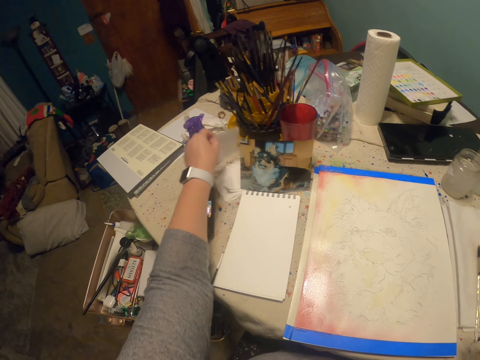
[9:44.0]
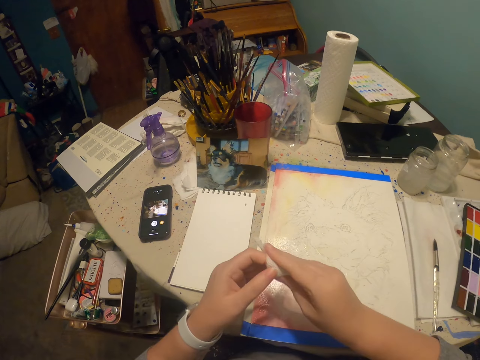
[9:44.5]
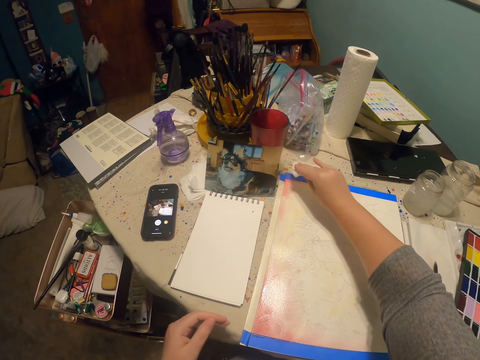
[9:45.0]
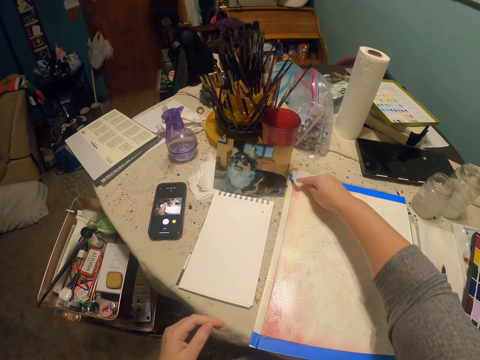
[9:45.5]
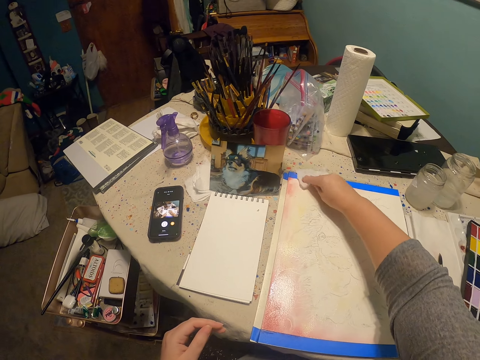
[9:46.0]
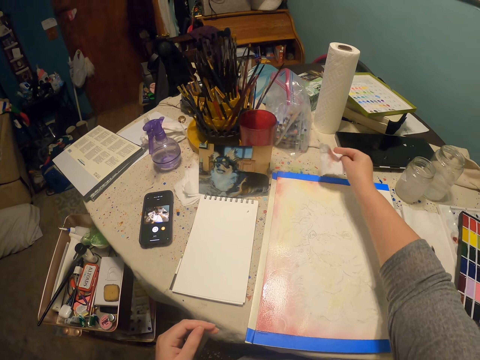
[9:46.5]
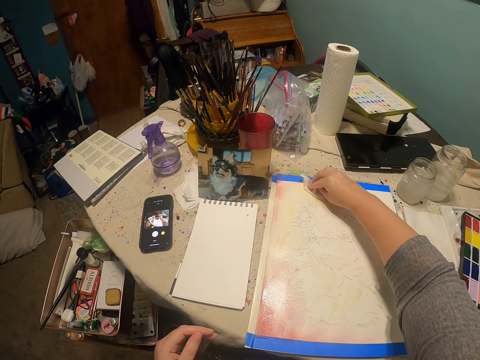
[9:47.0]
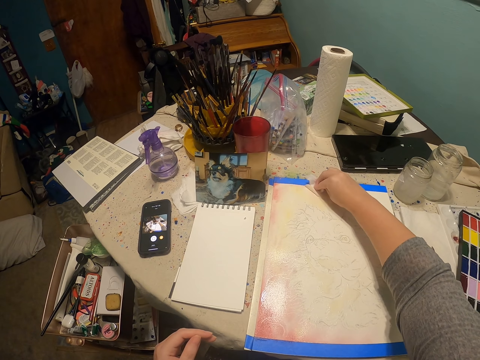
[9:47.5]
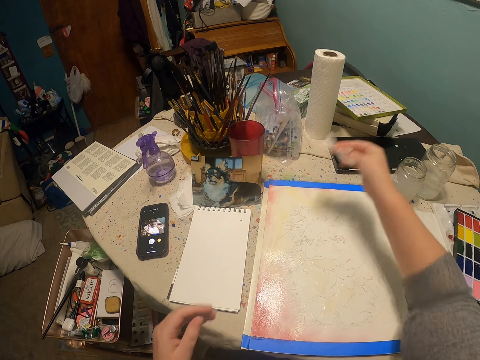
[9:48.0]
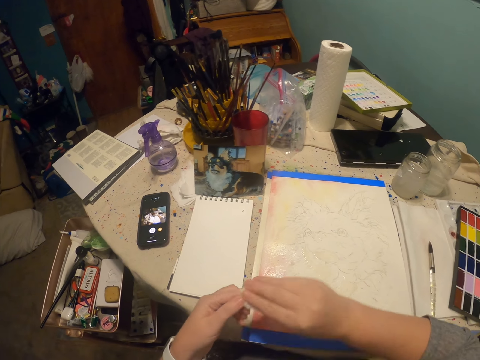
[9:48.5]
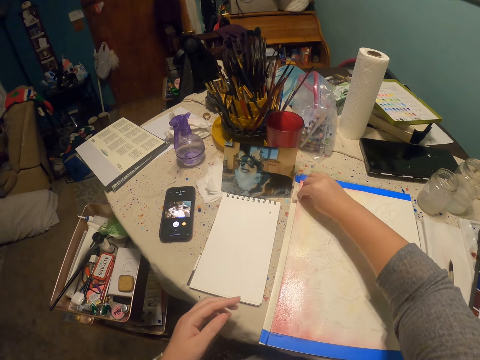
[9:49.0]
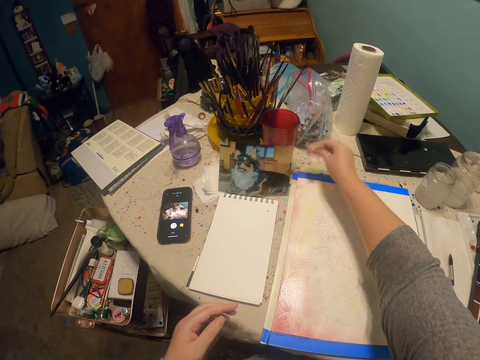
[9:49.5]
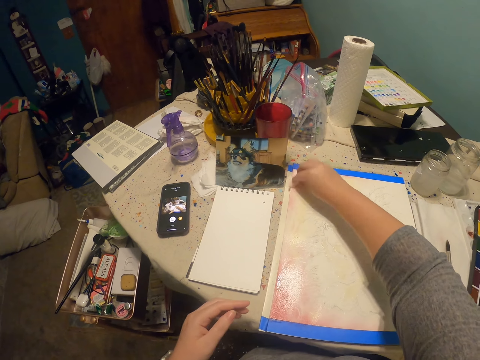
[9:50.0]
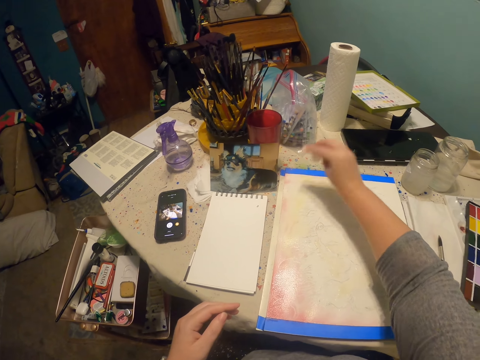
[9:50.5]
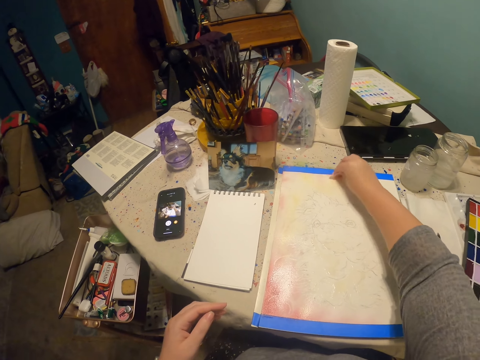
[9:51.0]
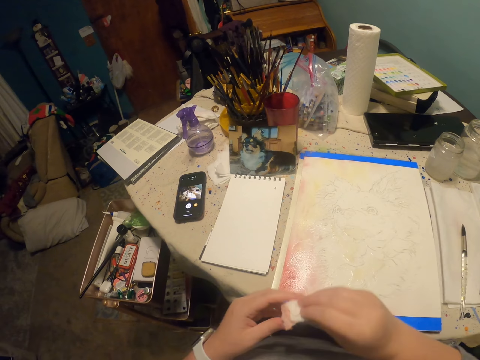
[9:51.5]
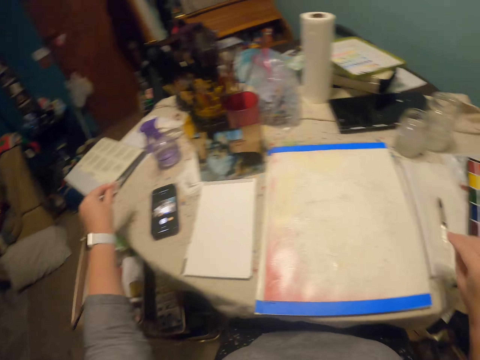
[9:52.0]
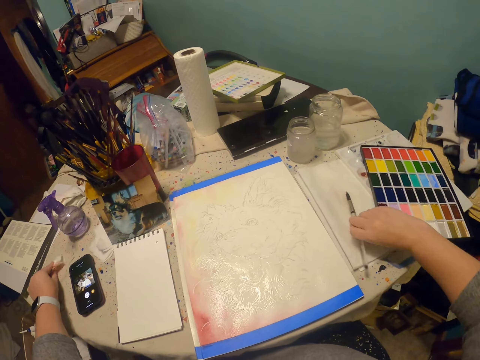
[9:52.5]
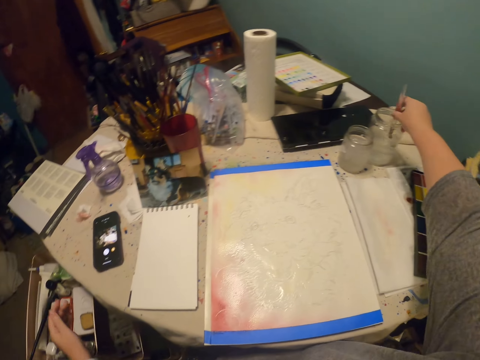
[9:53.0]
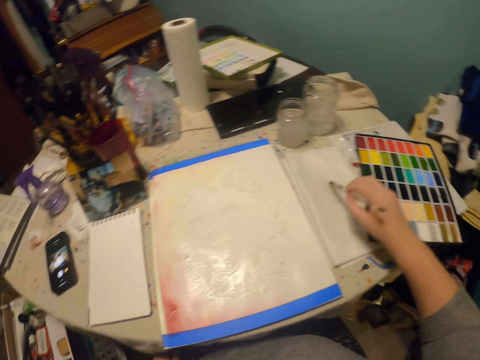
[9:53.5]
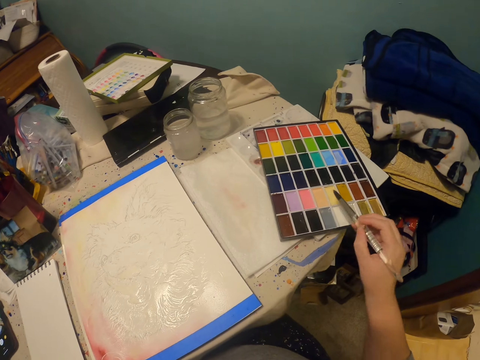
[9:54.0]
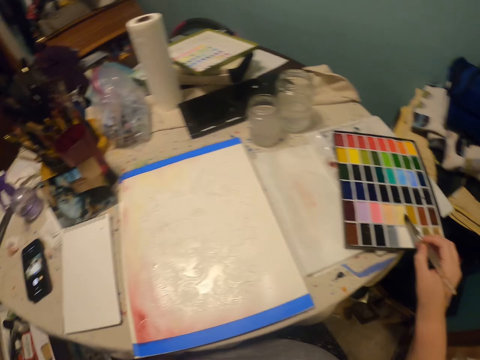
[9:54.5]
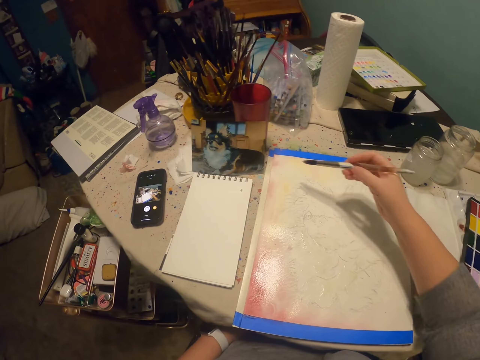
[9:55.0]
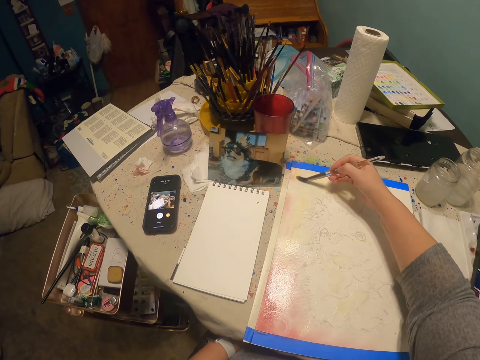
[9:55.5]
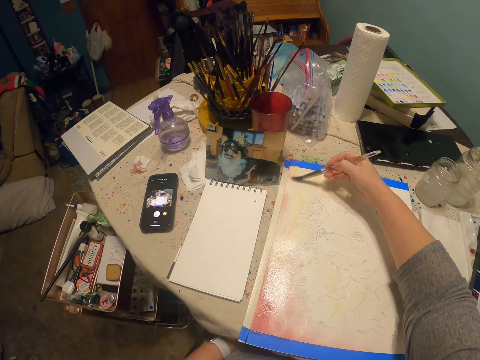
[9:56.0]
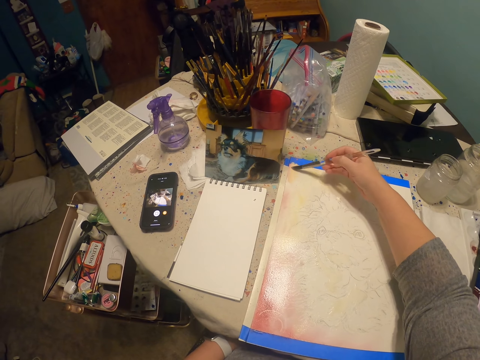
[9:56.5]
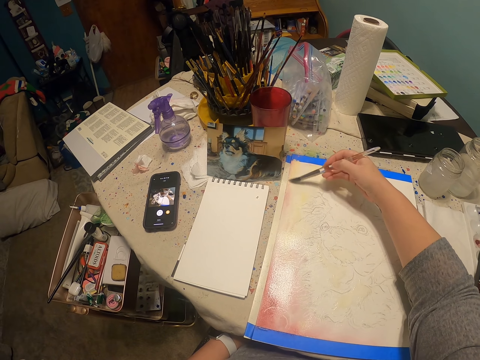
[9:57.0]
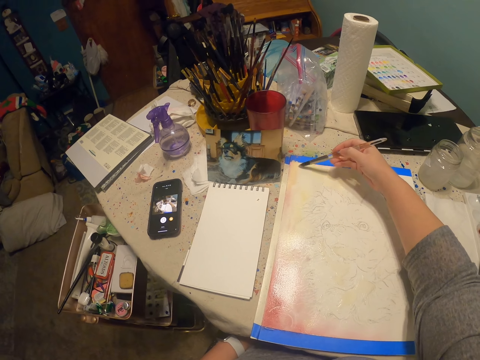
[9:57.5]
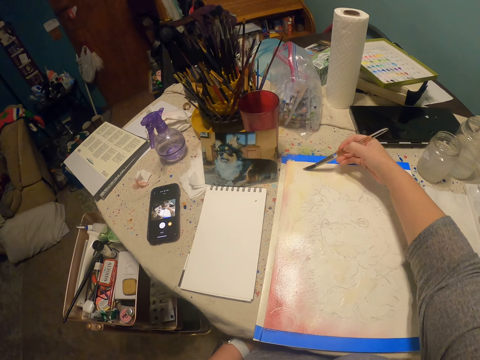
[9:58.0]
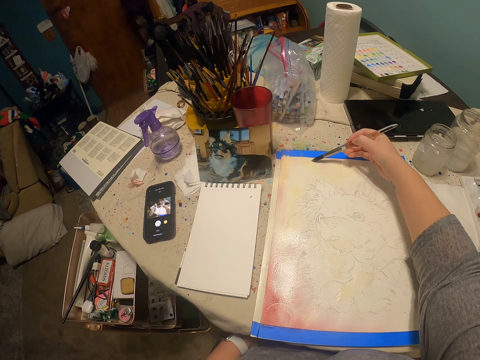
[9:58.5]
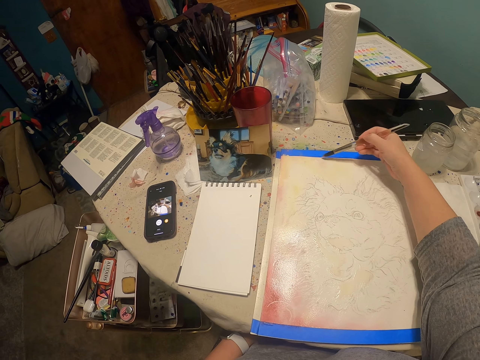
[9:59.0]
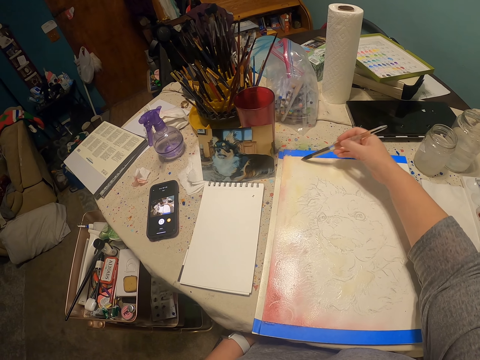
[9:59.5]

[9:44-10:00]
The camera wearer picks up a serviette. They wipe off excess paint from the portrait with the serviette. They pick up the paint brush and place the serviette on the table. They place the paint brush in the water can. They dry the paint brush with the cloth on the table. They dip the paint brush in the paint. They draw on the paper or book with the paint brush.

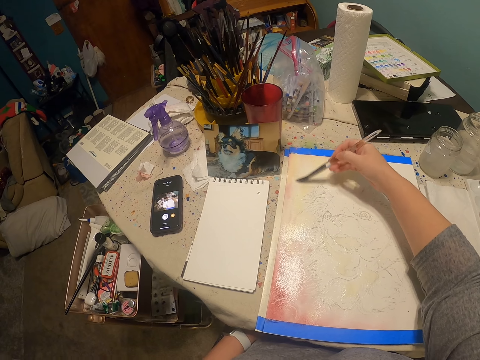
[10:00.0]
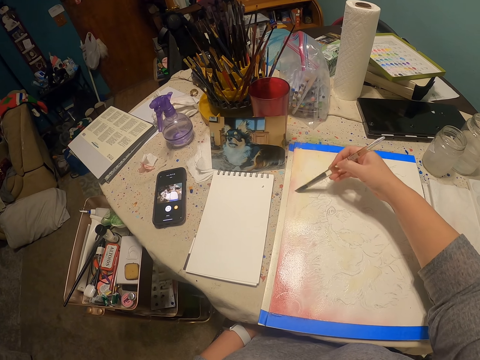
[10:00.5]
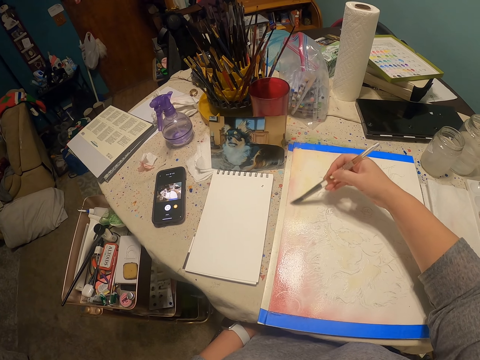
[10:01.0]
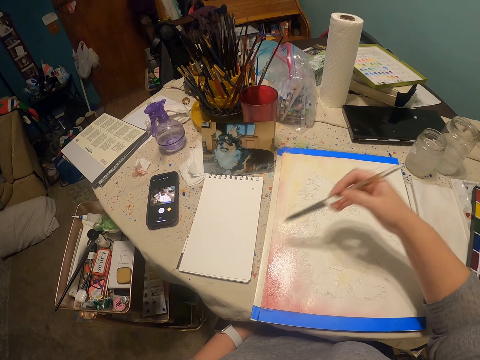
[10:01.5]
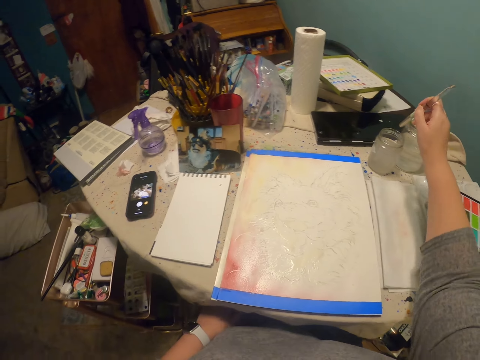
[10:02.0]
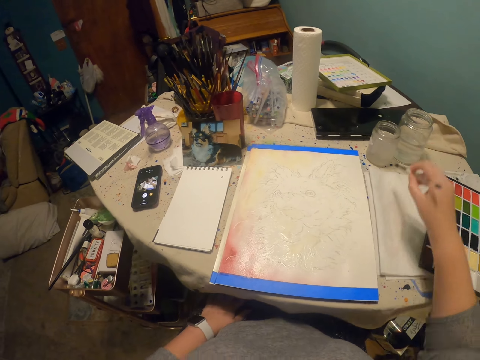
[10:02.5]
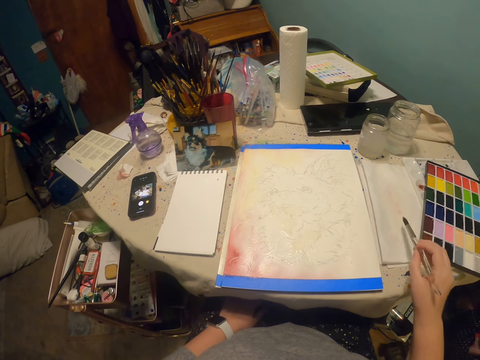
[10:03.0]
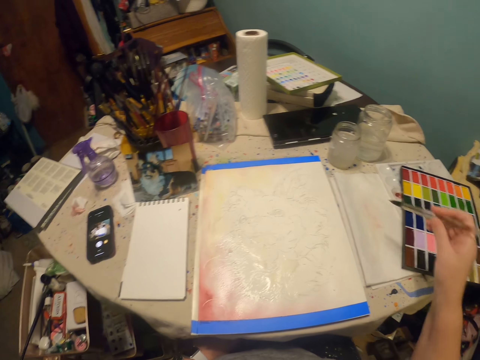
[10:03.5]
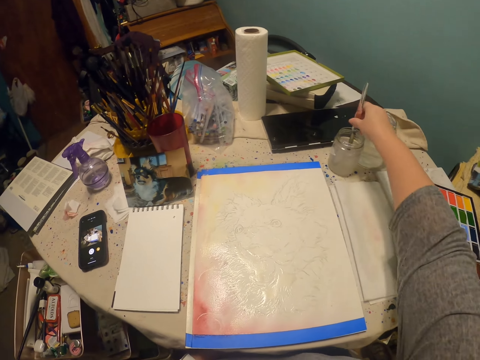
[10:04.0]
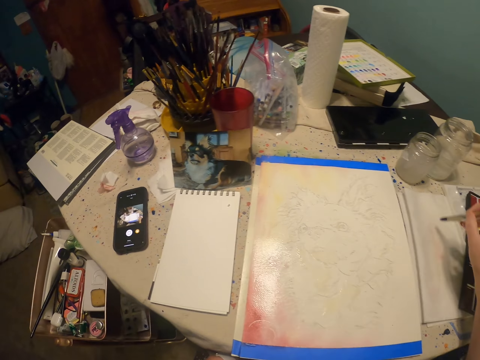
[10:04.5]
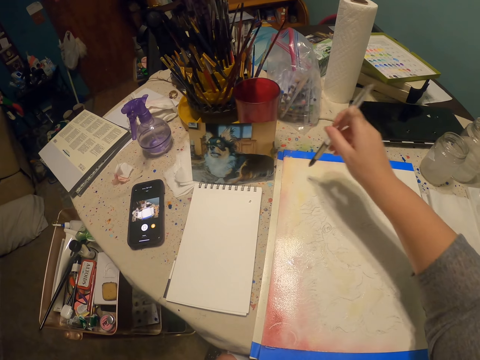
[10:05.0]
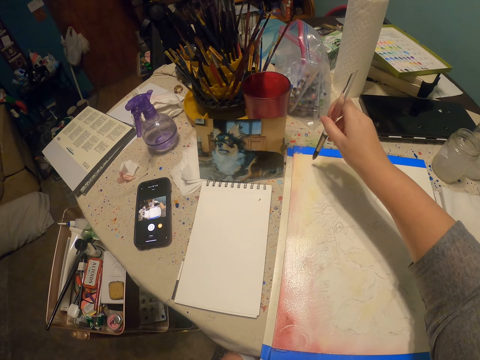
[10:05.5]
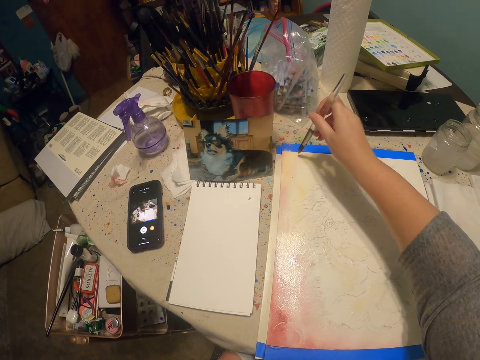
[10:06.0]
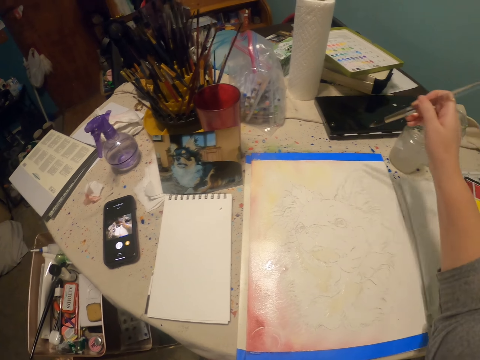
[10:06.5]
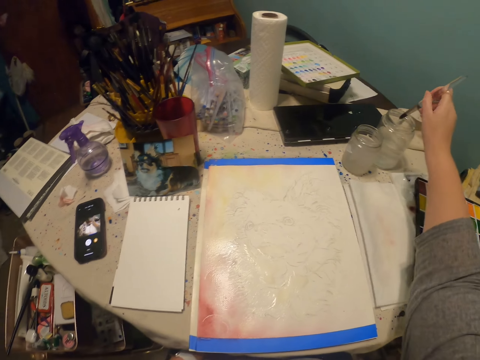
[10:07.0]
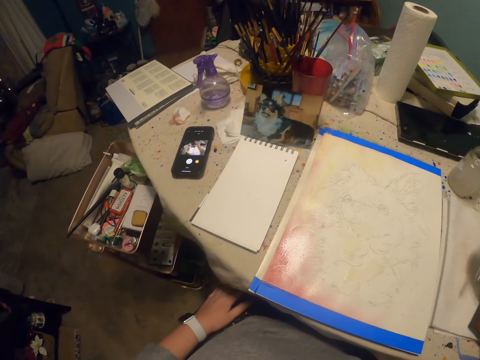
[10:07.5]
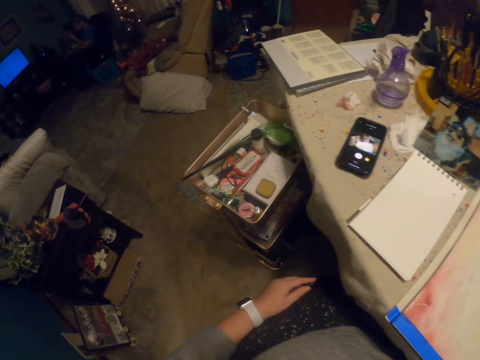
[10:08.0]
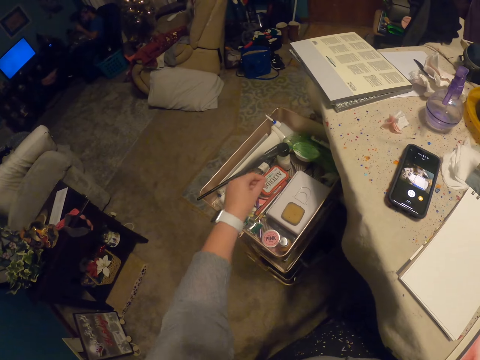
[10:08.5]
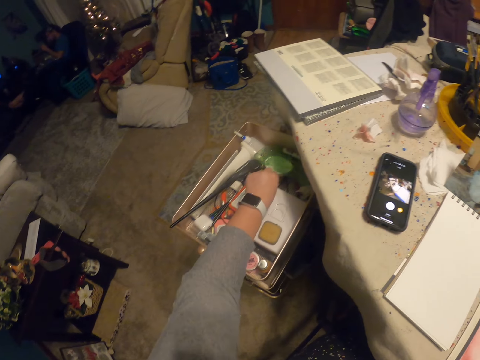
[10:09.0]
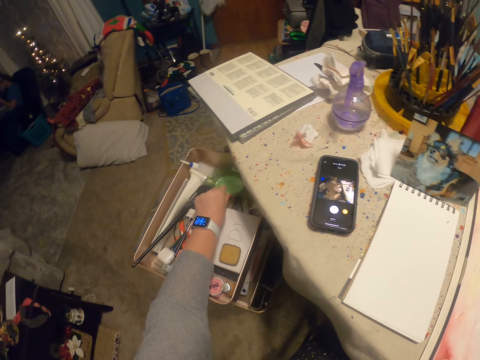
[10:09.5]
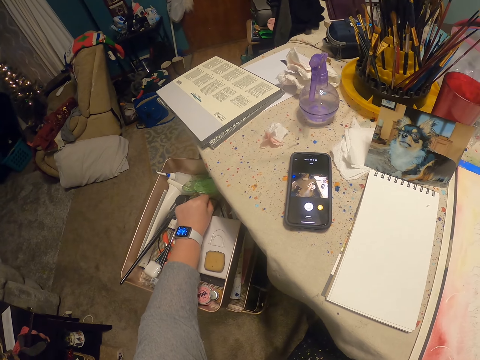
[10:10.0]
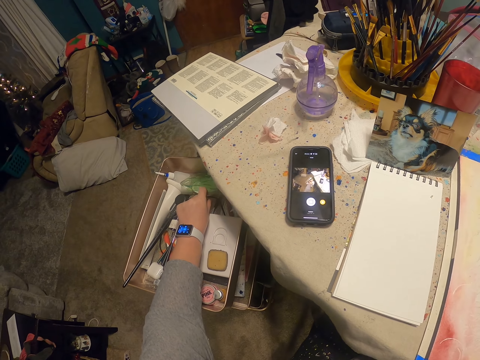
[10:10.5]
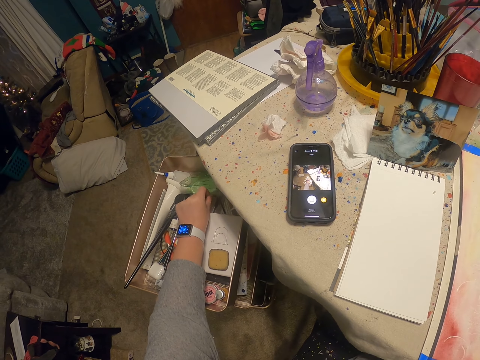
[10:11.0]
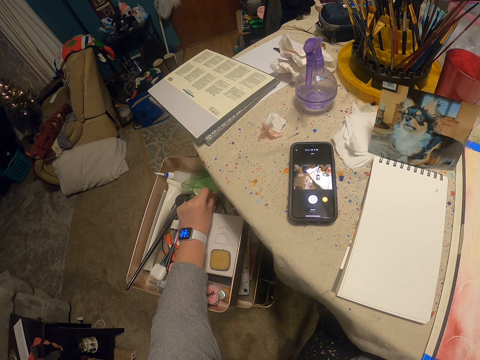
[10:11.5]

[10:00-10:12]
The camera wearer dips the paint brush in the water can. They dry the paint brush with the cloth on the table. They dip the paint brush in the water can. They dry the paint brush with the cloth on the table. They draw on the paper with the paint brush. They dip the paint brush in the water can. They open the acrylic paint.
